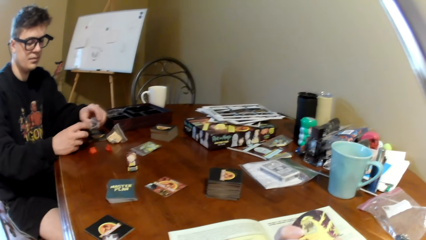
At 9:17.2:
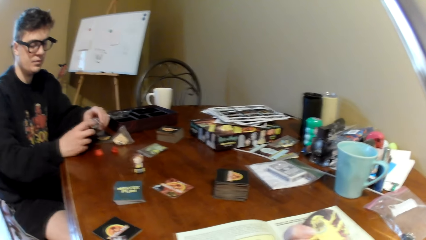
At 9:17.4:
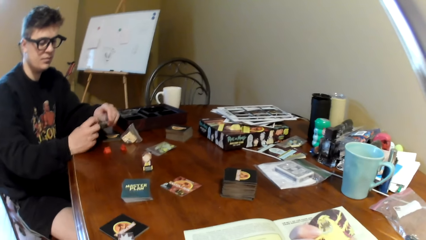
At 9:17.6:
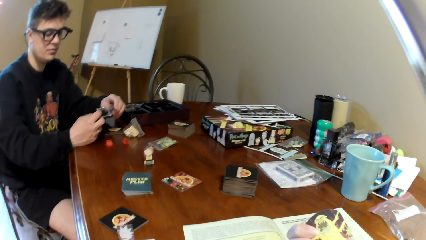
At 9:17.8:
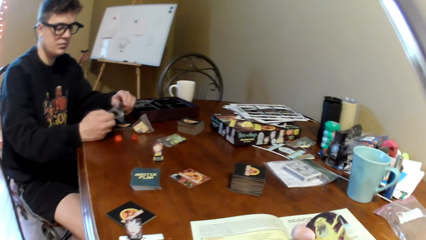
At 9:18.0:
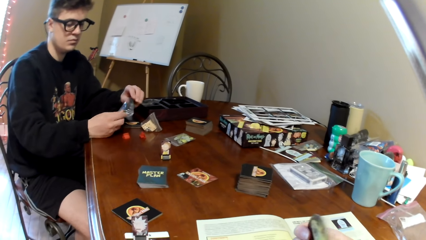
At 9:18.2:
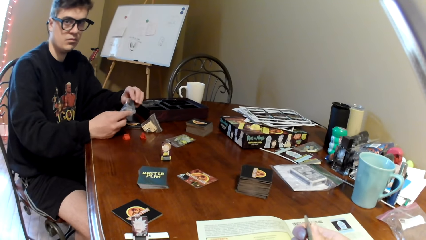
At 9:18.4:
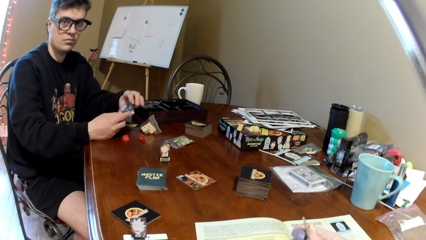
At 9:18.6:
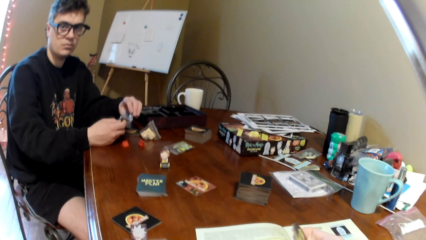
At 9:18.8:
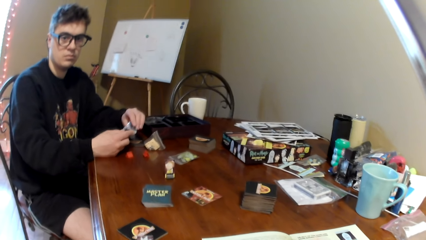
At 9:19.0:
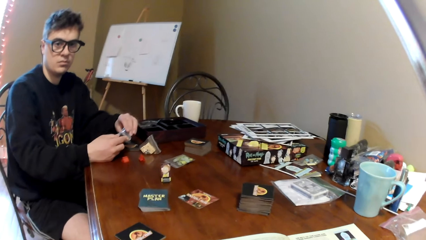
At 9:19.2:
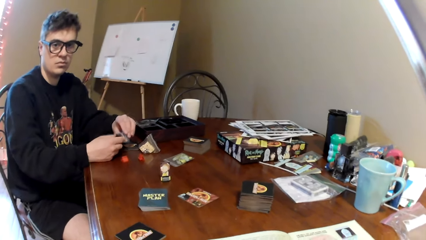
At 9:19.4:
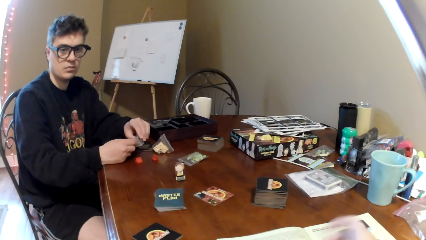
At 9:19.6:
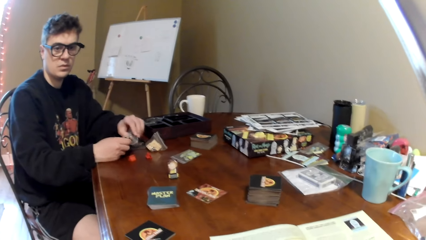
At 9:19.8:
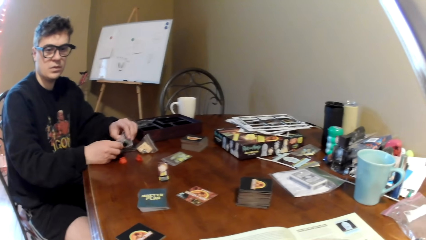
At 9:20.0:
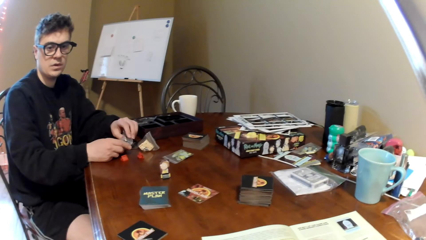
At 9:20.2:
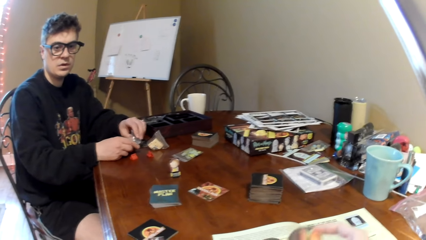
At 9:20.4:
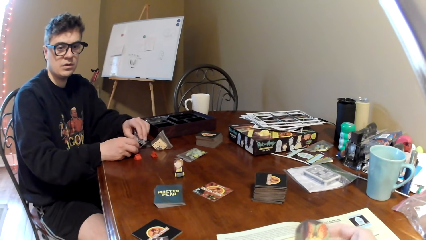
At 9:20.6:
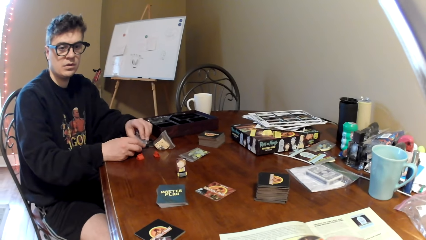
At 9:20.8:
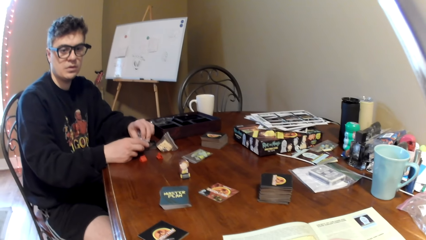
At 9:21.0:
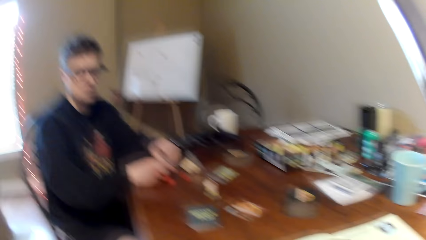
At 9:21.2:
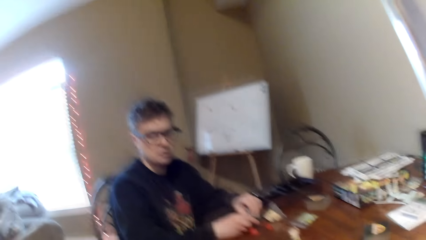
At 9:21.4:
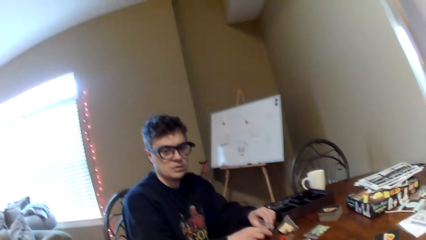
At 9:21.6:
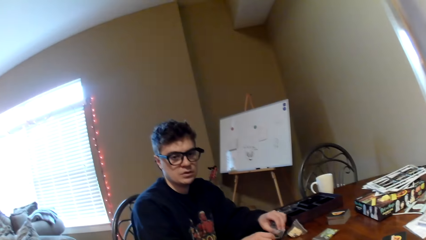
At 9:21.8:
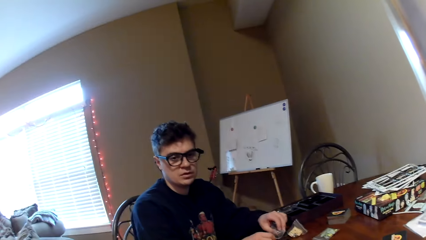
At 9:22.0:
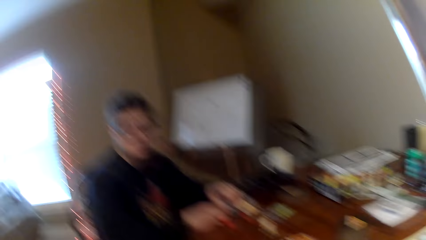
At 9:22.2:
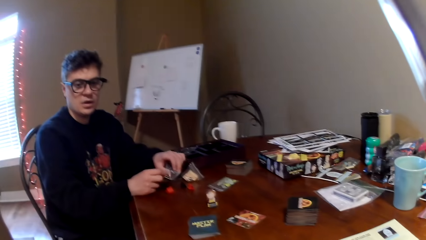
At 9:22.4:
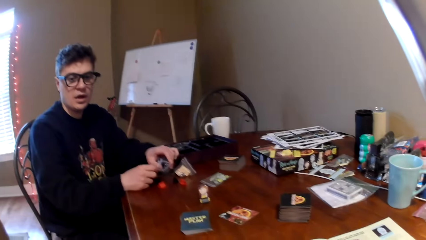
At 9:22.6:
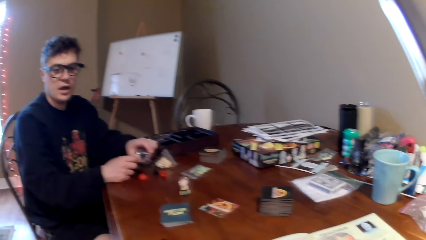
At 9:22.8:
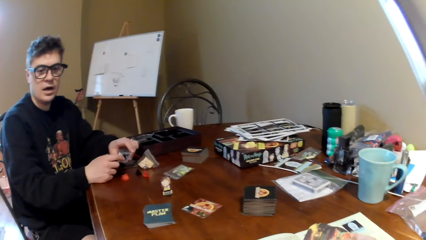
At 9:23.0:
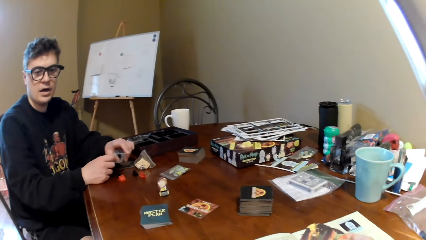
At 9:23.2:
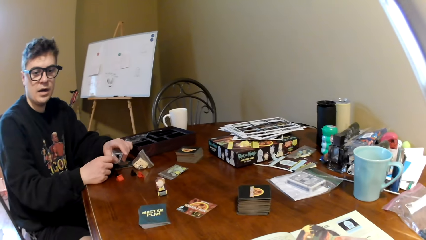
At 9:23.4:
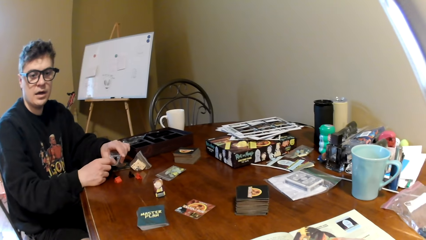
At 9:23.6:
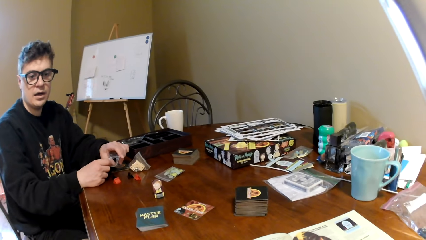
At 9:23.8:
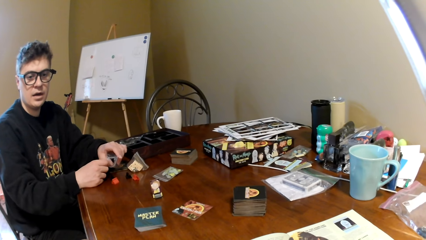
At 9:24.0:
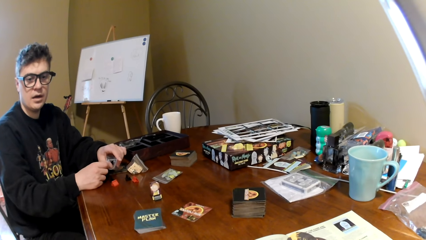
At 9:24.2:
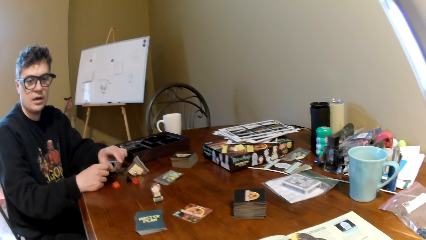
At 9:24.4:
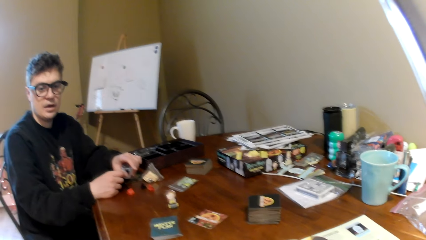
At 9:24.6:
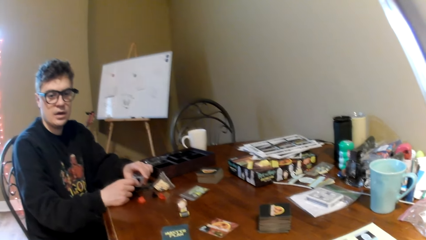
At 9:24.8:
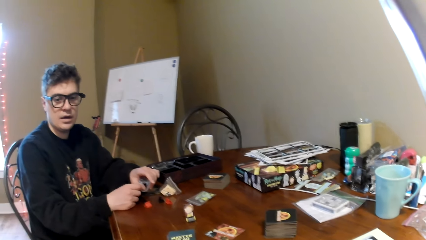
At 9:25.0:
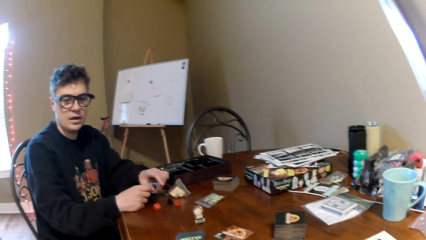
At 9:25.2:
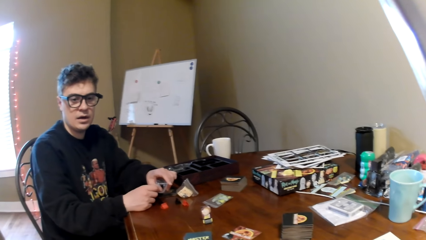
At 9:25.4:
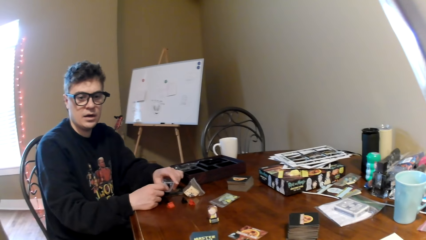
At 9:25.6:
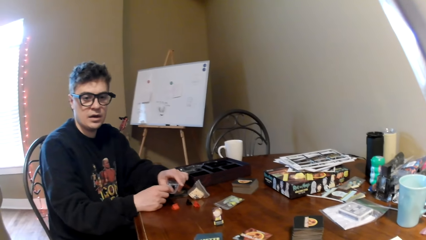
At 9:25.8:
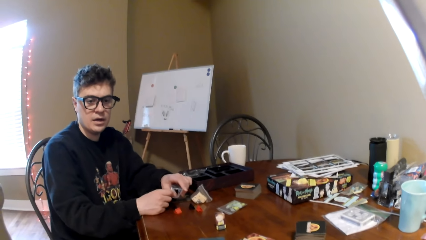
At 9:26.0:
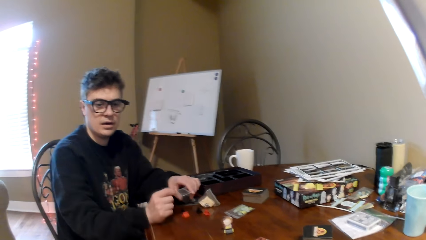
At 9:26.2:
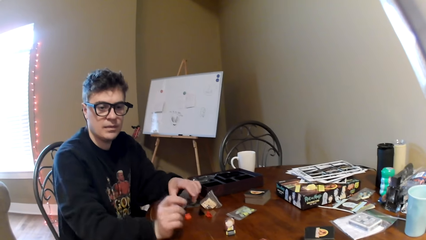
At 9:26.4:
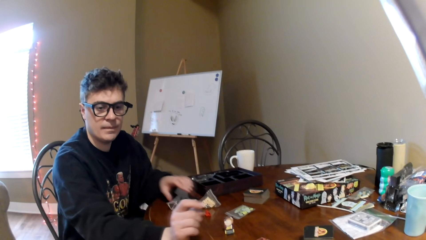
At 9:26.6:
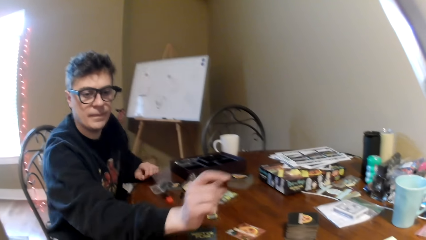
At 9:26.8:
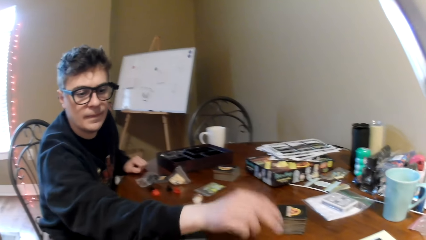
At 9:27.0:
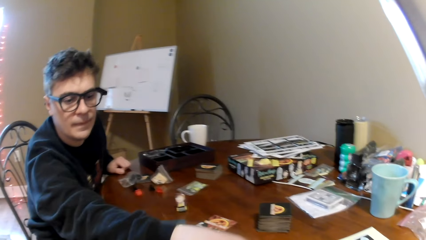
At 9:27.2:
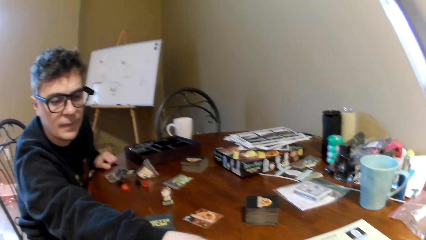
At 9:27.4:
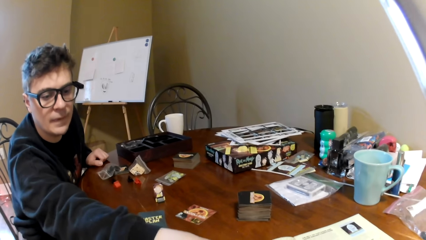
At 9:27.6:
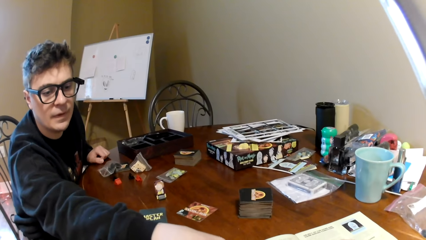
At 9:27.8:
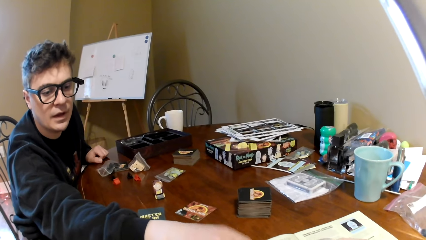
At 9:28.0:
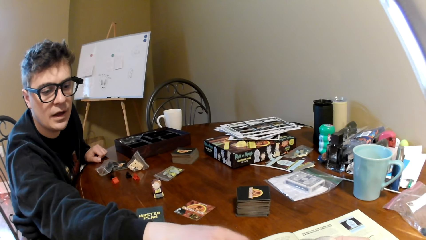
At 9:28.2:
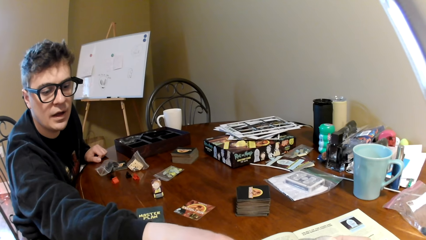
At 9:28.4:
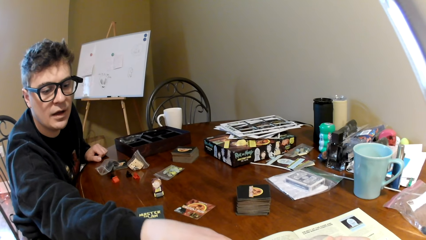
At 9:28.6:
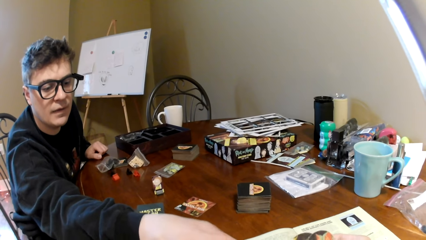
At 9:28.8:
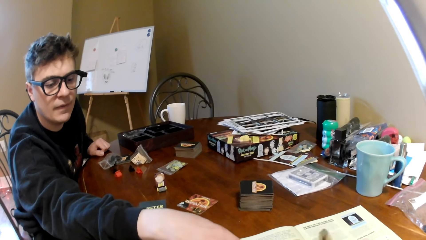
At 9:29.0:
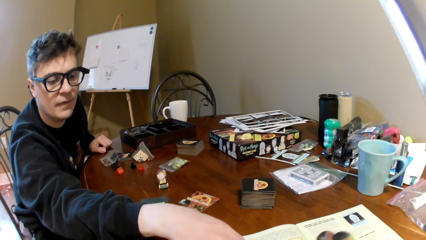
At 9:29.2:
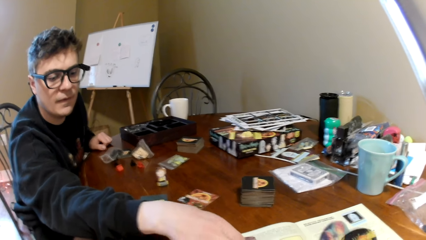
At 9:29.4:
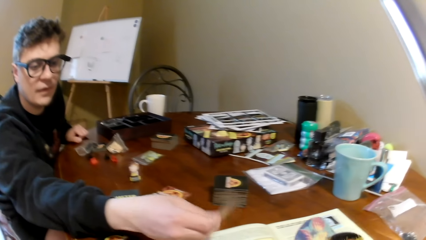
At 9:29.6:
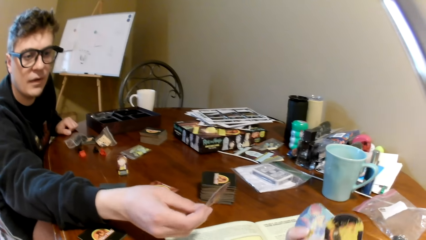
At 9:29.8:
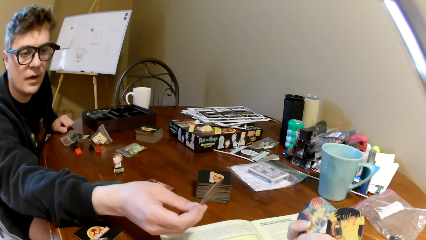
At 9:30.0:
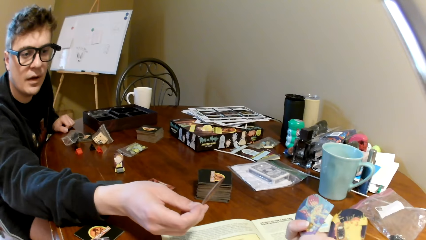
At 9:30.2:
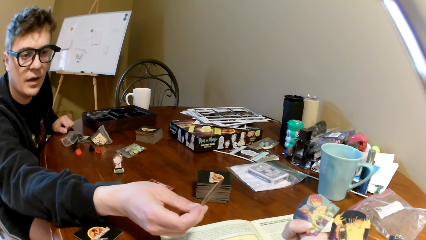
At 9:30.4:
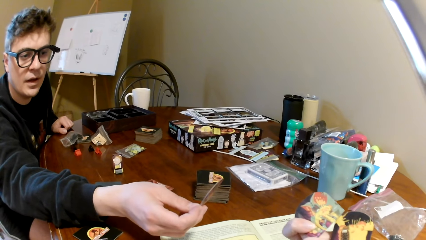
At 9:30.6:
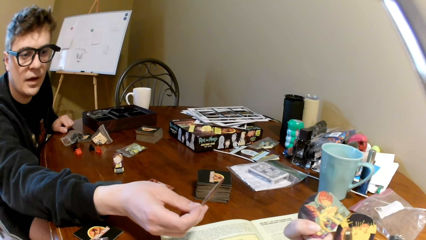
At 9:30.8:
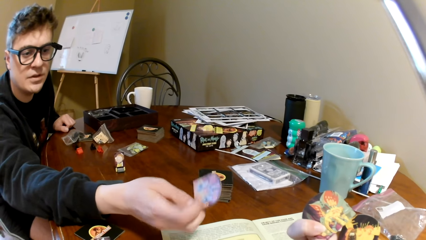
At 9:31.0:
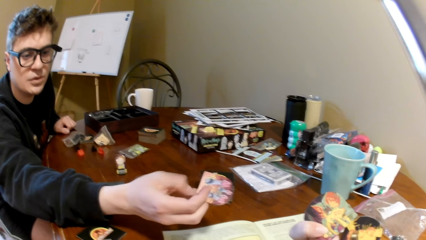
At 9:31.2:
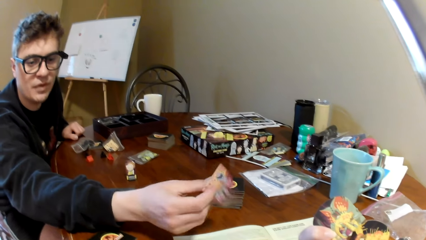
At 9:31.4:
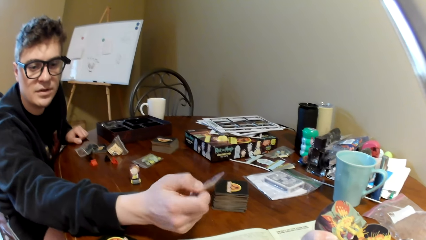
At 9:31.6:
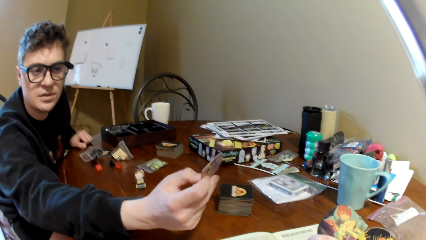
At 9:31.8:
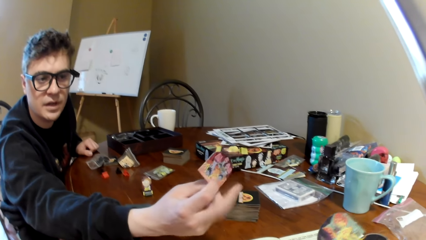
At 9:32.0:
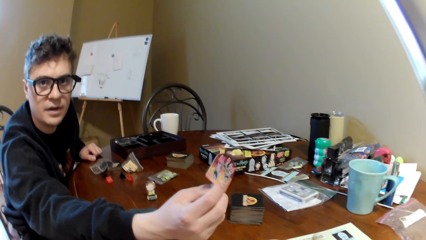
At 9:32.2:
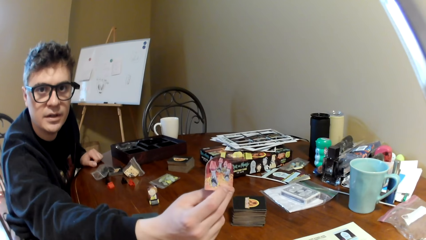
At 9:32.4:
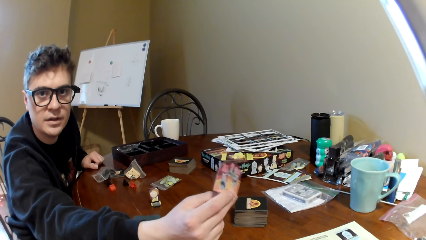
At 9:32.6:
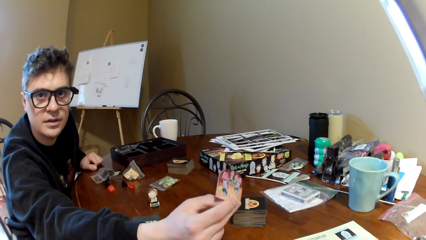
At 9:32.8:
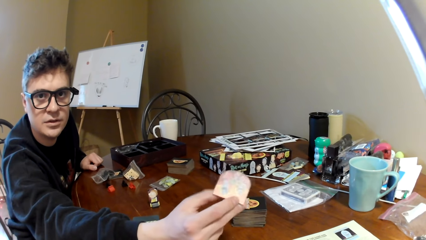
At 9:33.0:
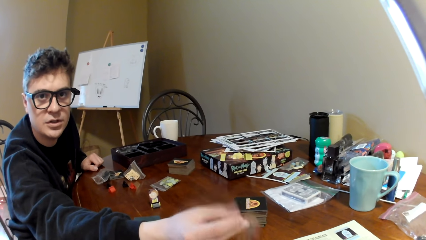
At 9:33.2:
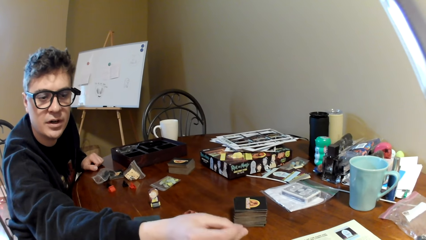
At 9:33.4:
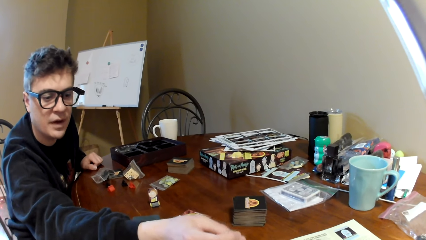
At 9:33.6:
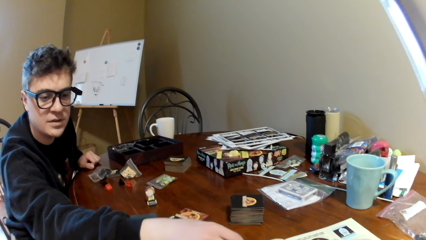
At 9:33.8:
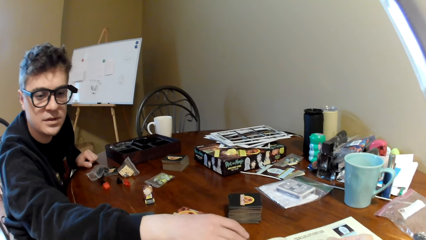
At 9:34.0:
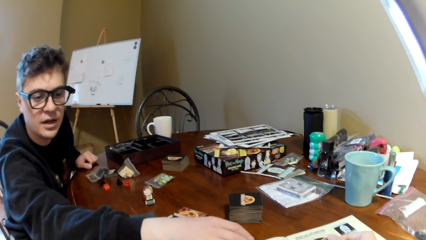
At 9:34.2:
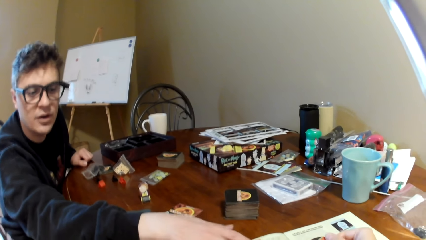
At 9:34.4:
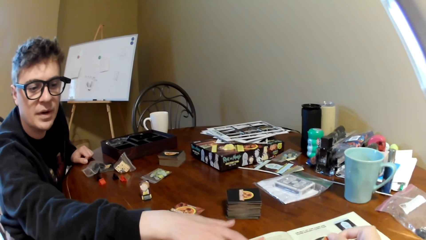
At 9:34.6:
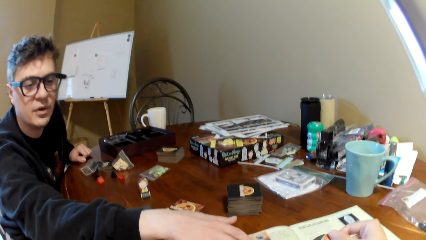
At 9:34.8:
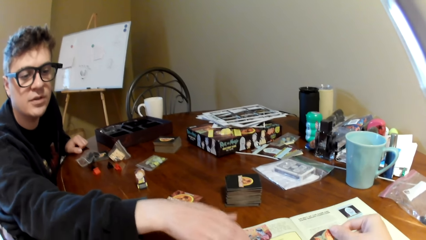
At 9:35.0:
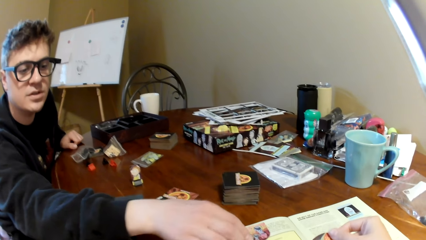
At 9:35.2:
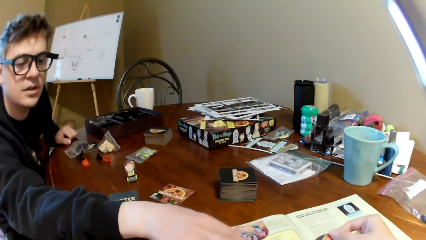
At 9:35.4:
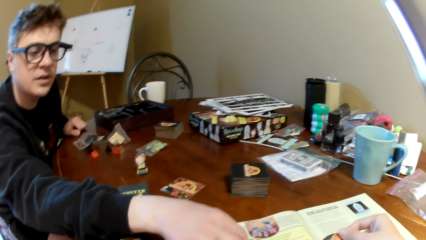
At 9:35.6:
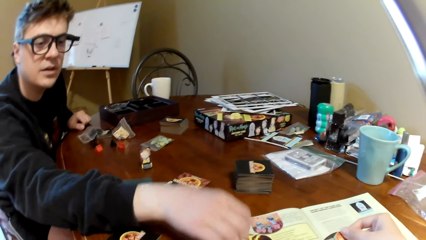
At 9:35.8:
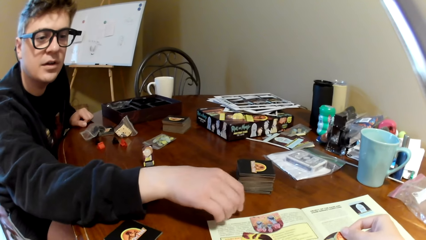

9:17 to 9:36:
The camera wearer looks at the playing cards. The man converses with the camera wearer and stretches his hand towards the camera wearer. The man touches the playing card and holds the card. The camera wearer lifts the playing card. The man converses with the camera wearer and puts down the card.
